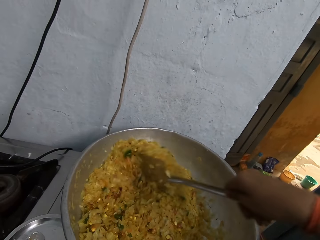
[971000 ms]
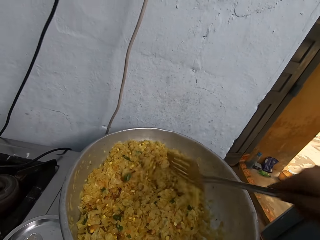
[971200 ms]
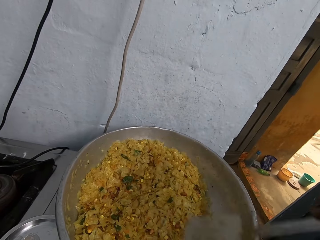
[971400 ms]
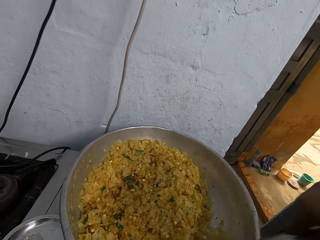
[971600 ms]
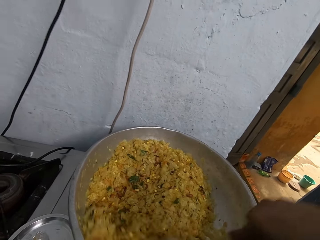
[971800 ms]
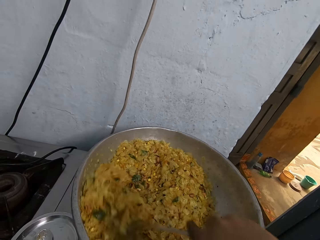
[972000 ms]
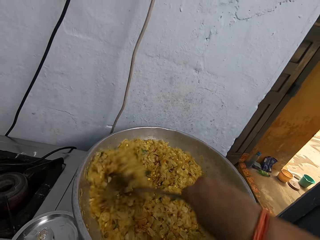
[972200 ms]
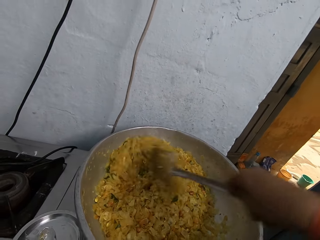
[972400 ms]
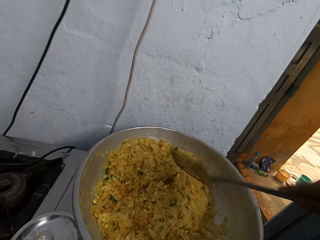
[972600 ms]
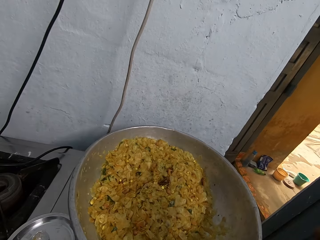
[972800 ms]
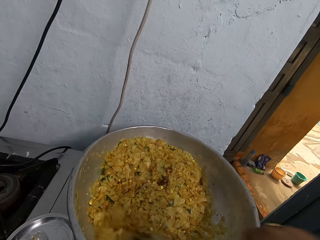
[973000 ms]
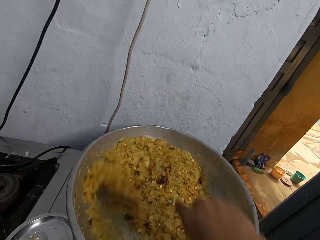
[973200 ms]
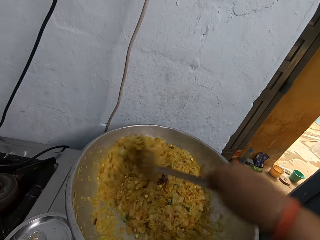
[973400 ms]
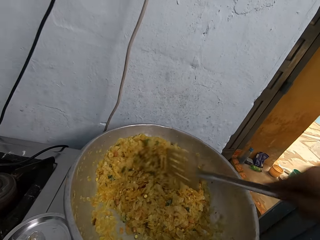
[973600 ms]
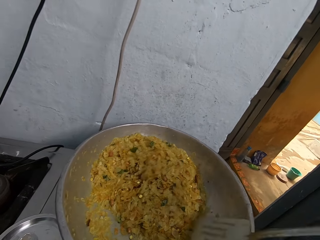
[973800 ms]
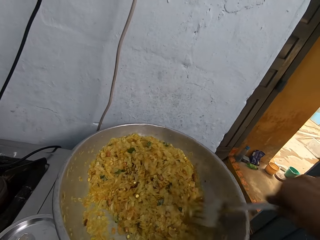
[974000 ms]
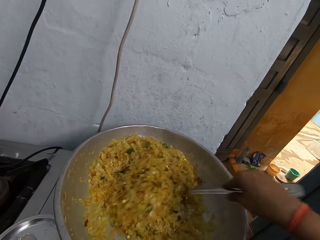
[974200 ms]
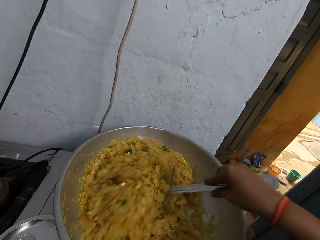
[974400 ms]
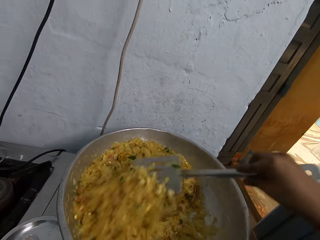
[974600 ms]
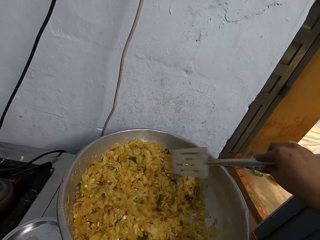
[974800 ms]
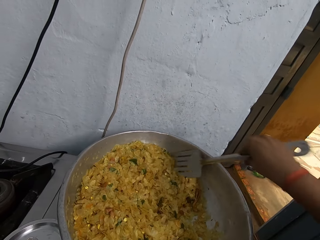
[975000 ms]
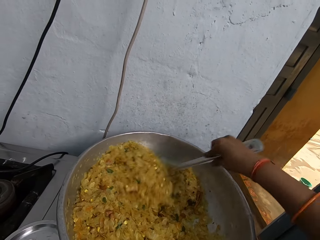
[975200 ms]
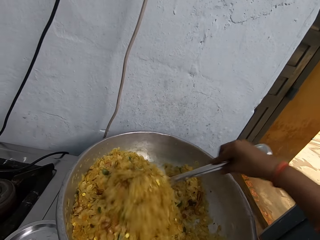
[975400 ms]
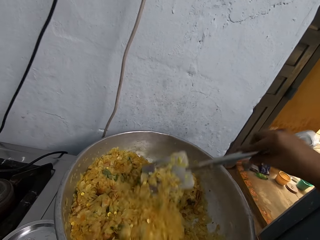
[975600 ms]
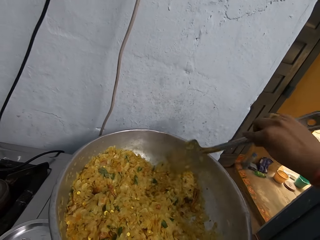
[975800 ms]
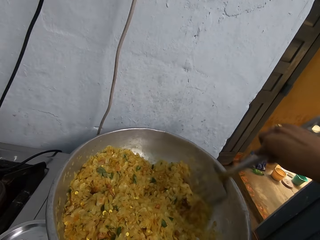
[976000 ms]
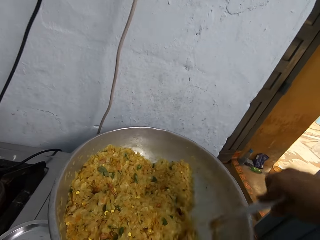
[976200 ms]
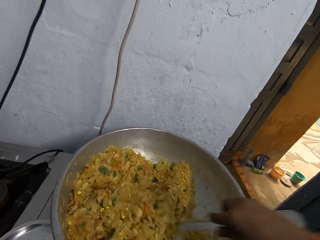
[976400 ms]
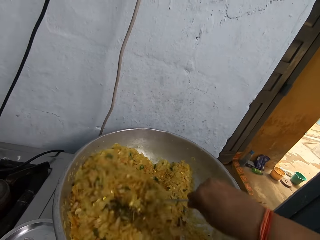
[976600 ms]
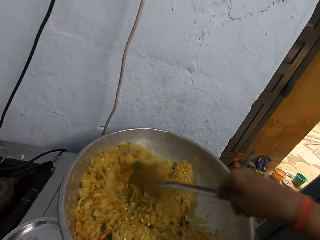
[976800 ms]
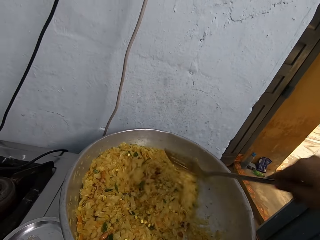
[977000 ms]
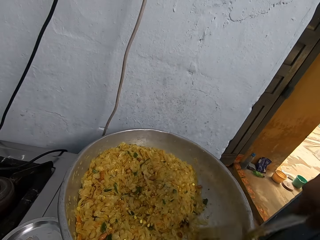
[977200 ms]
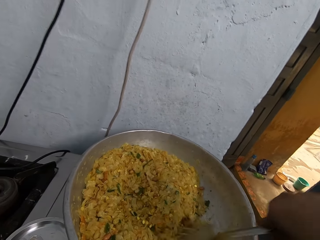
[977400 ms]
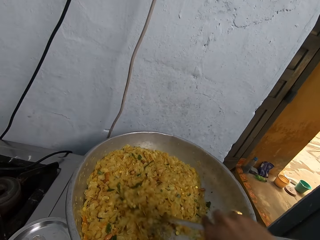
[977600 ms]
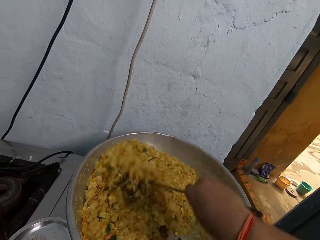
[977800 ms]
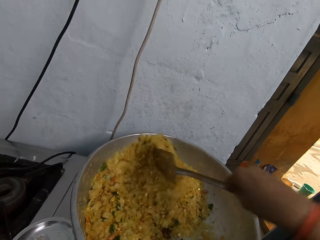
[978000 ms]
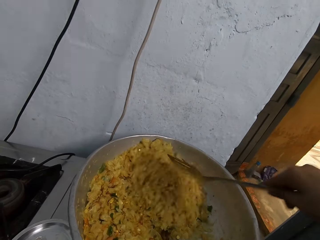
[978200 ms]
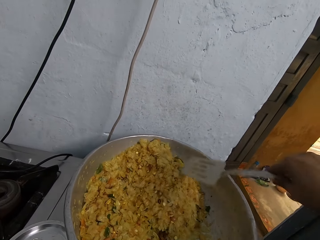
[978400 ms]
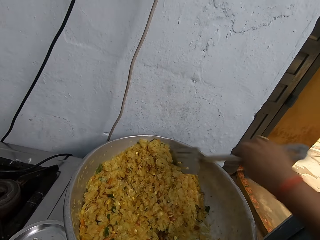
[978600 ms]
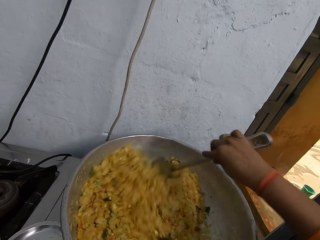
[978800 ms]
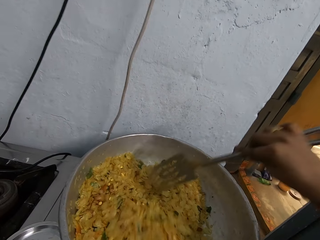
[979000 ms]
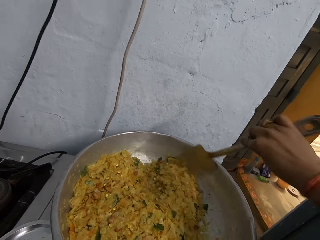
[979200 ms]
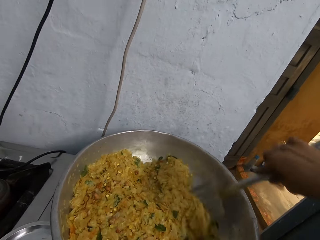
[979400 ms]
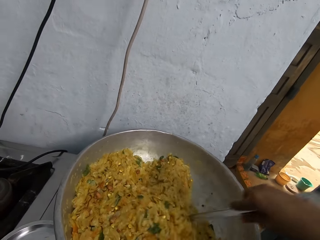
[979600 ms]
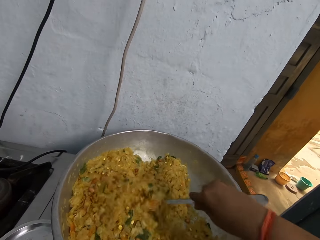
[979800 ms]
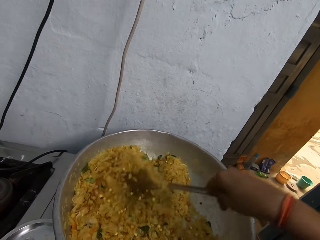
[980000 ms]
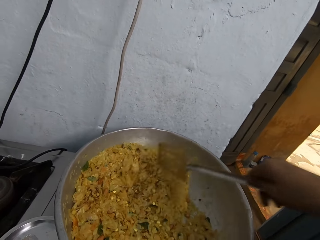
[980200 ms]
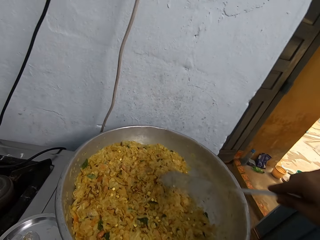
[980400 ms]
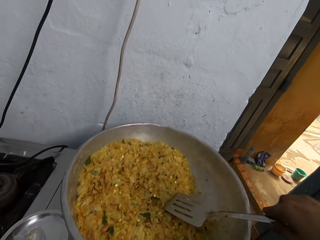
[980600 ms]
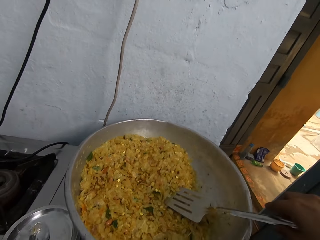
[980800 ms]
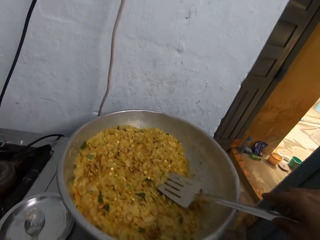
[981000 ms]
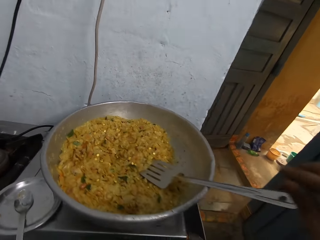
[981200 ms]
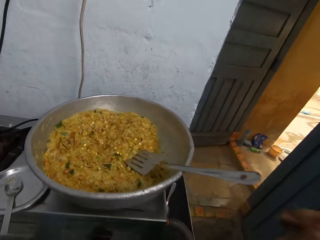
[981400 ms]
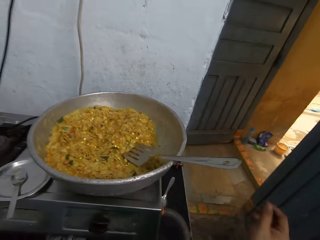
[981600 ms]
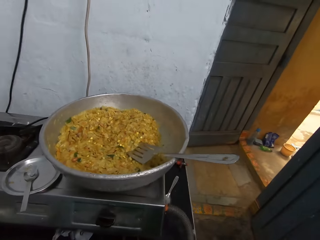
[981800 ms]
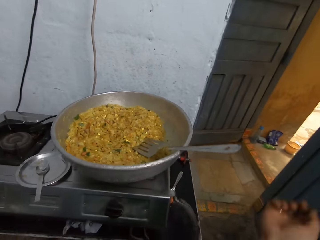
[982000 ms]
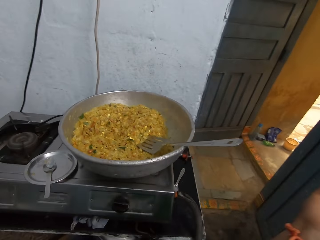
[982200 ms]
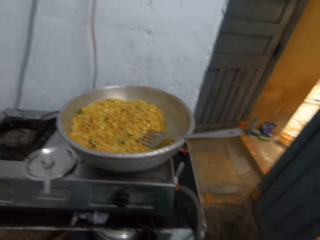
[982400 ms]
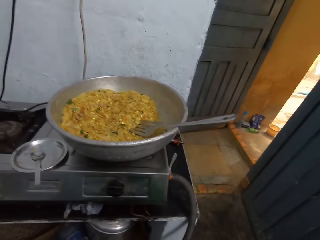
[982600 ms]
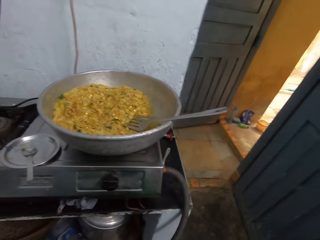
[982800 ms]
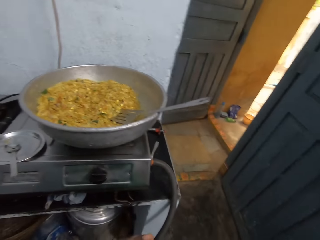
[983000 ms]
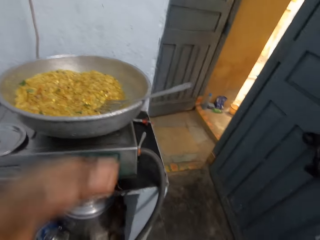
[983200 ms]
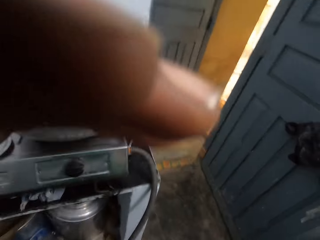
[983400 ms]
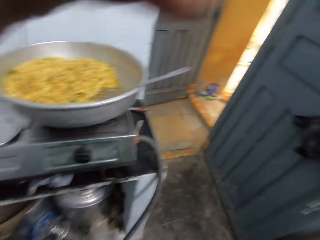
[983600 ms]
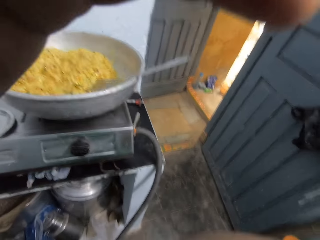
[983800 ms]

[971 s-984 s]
The camera wearer puts the cooking spoon in the cooking pot. They look around.
